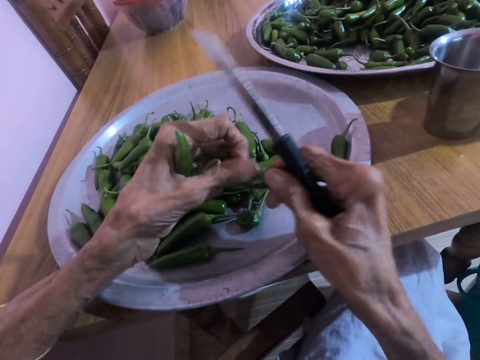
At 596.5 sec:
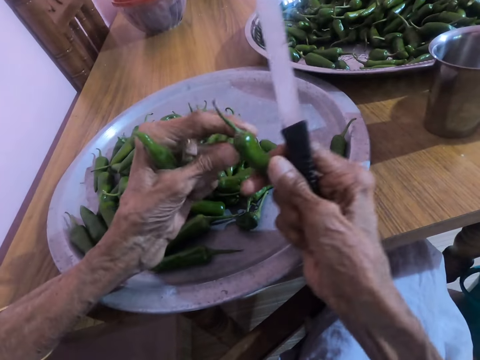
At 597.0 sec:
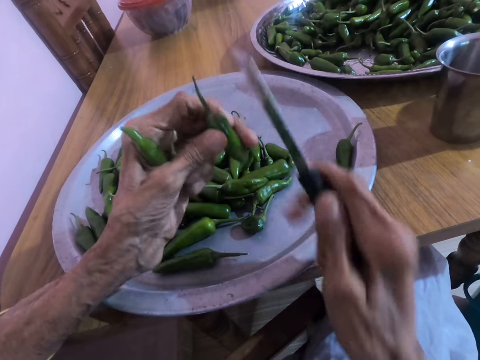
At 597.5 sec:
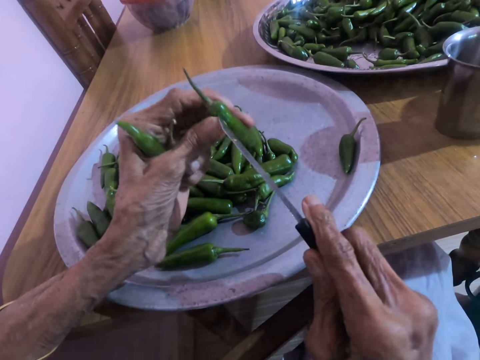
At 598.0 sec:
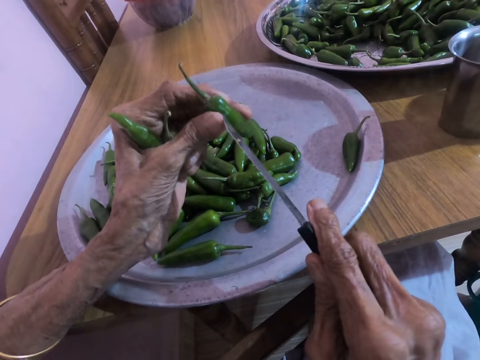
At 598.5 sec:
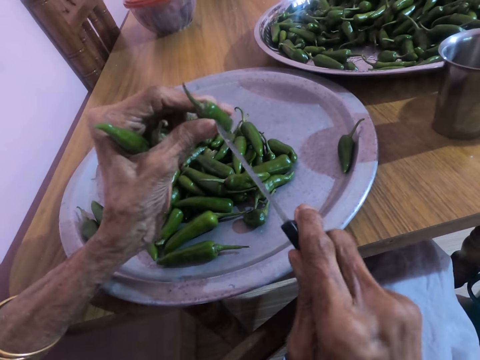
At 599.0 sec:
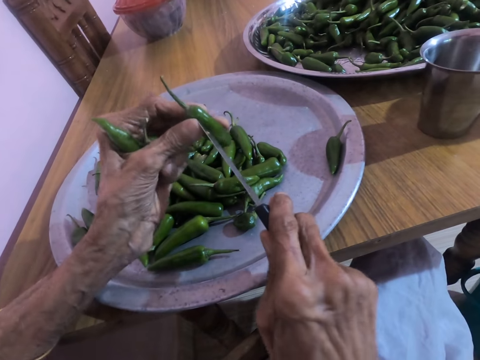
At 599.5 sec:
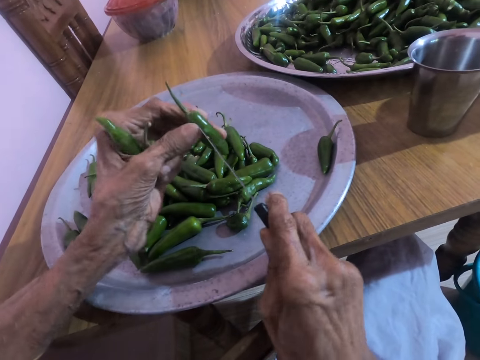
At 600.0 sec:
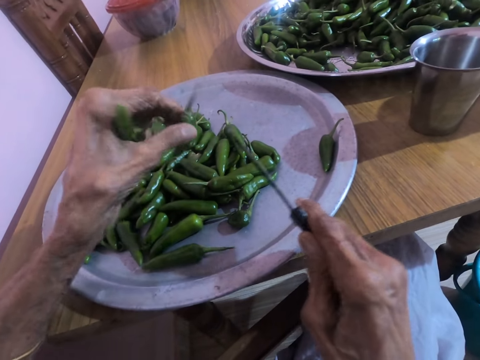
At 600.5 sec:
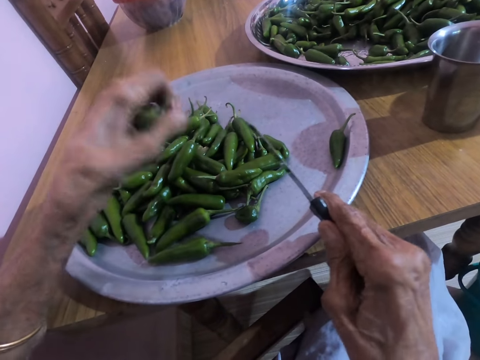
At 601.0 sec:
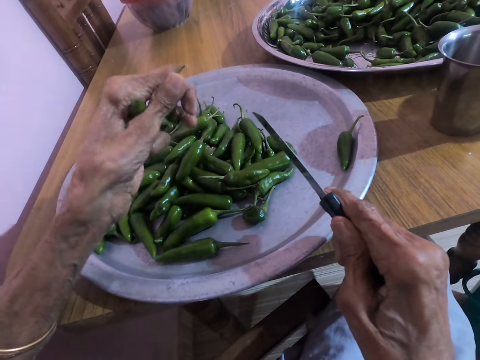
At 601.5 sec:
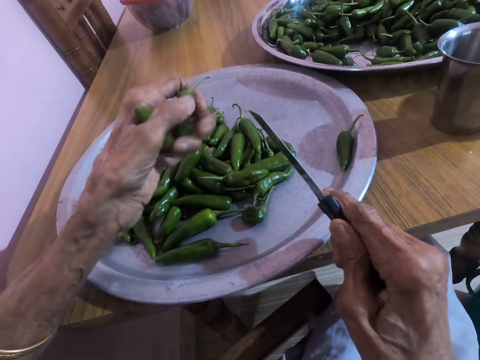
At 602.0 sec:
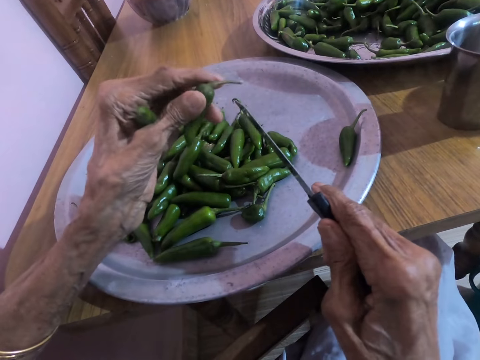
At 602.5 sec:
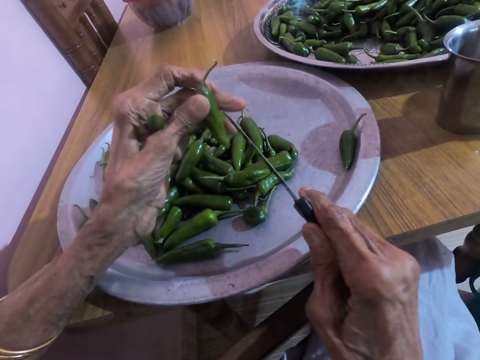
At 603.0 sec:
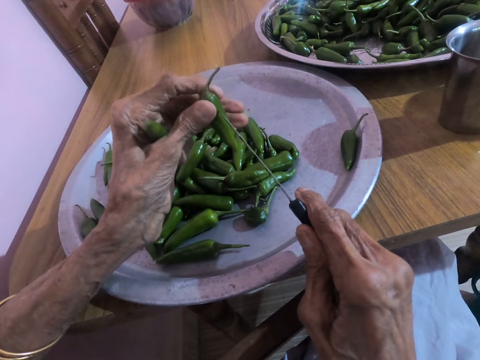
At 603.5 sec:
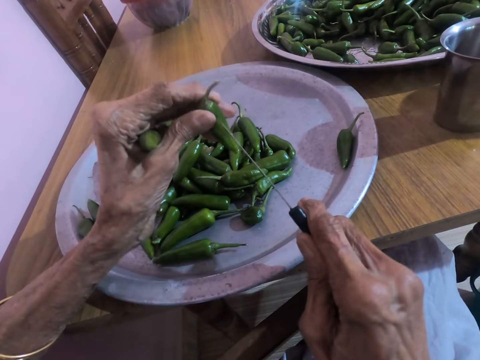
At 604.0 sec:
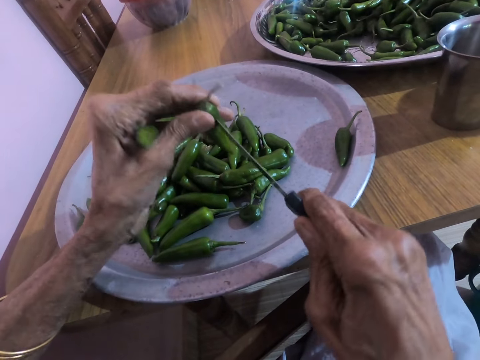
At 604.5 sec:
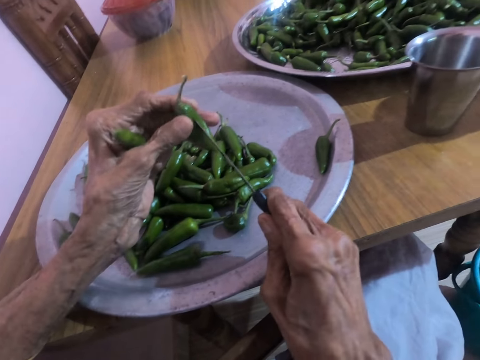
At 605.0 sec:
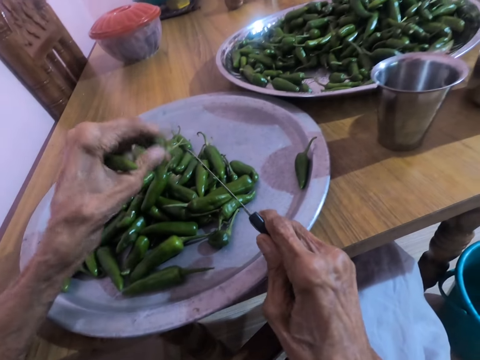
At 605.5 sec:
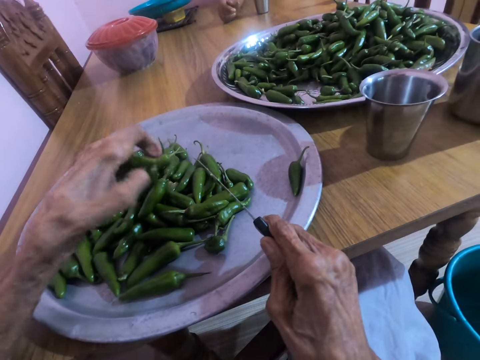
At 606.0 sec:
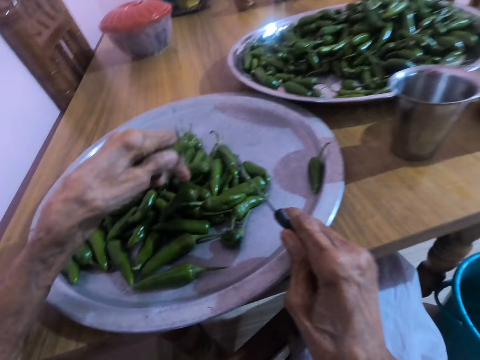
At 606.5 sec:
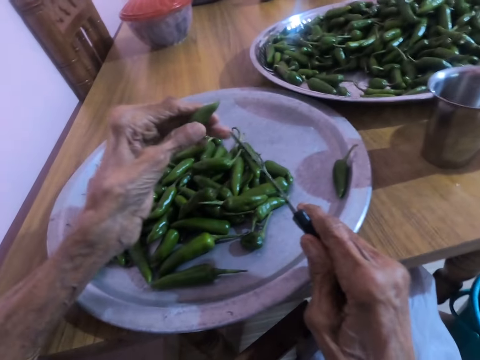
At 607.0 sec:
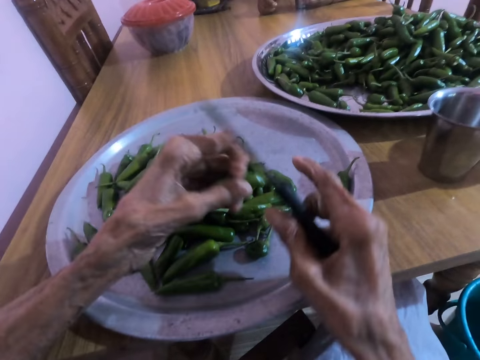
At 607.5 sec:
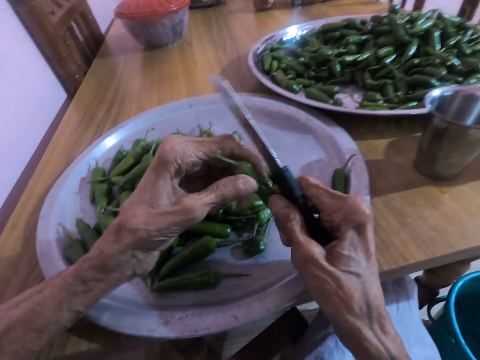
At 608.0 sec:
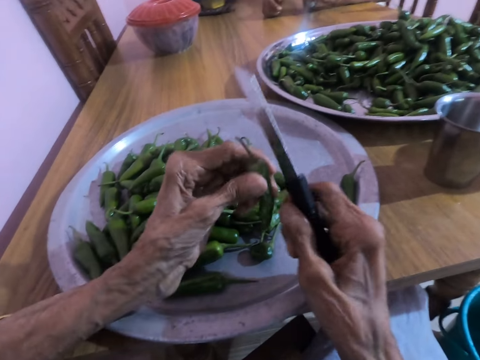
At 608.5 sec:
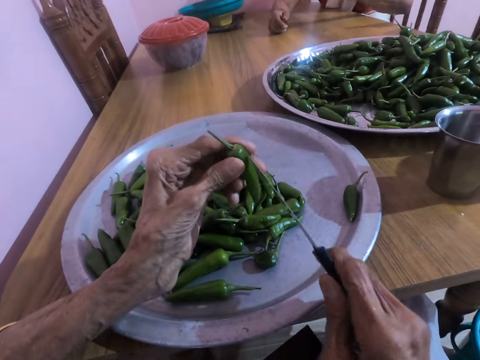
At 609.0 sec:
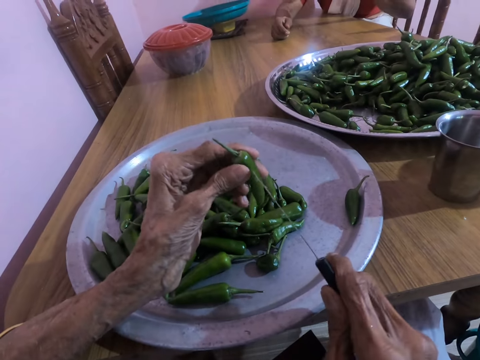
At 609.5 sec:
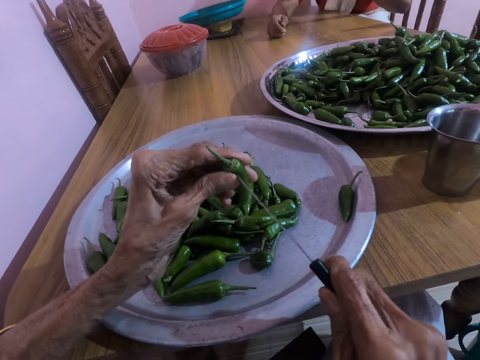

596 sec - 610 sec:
The camera wearer transfers a piece of green pepper from her left hand to her right hand. They pick one pepper in his hand. They transfer the piece of green pepper from her right hand to her left hand. They cut the piece of green pepper in her left hand with the knife in her right hand. They place the piece of green pepper on the tray on the table with her left hand. They cut a piece of green pepper in her left hand with the knife in her right hand. They place the piece of green pepper on the tray on the table with her left hand. They hold a piece of green pepper in her left hand with both hands. They remove her right hand from the piece of green pepper in both hands. They cut the piece of green pepper in her left hand with the knife in her right hand.

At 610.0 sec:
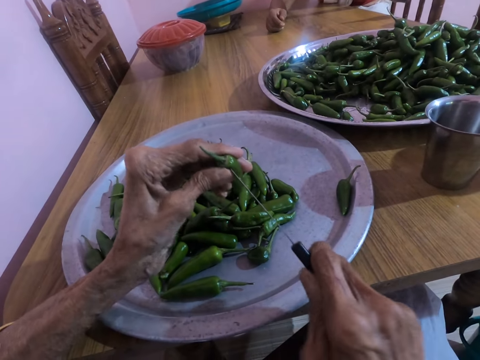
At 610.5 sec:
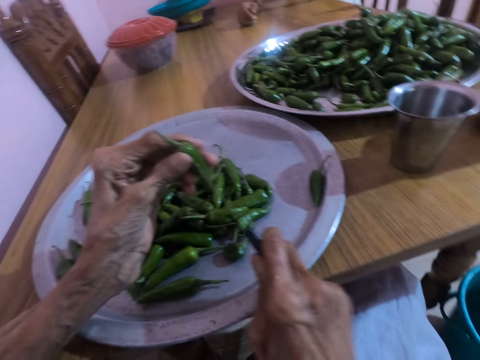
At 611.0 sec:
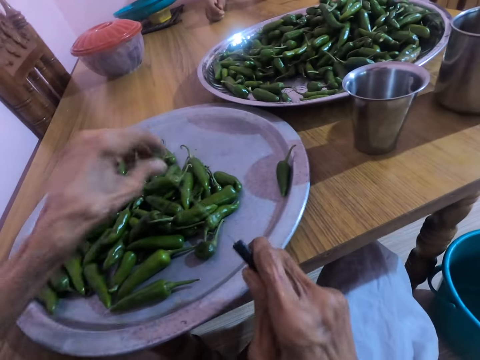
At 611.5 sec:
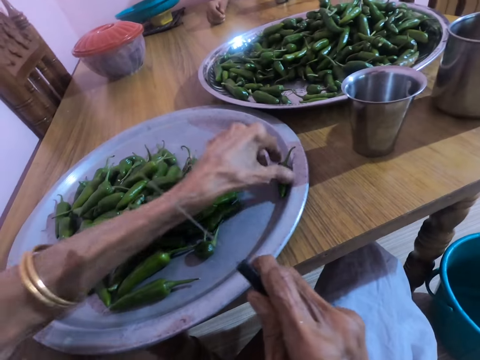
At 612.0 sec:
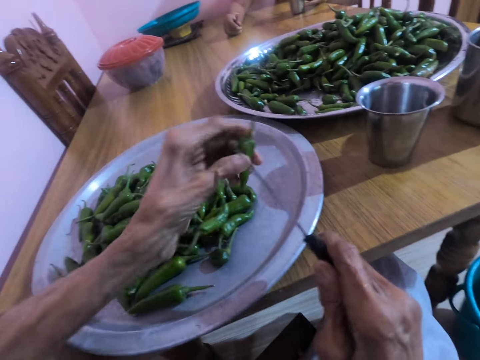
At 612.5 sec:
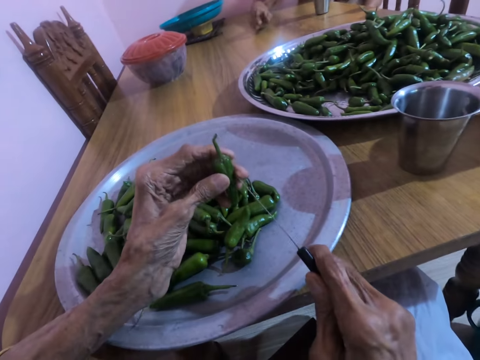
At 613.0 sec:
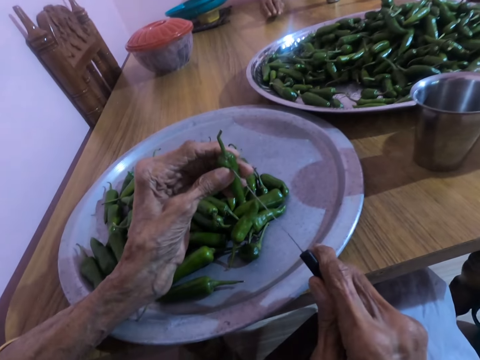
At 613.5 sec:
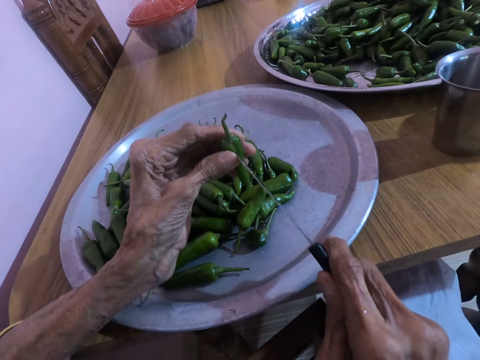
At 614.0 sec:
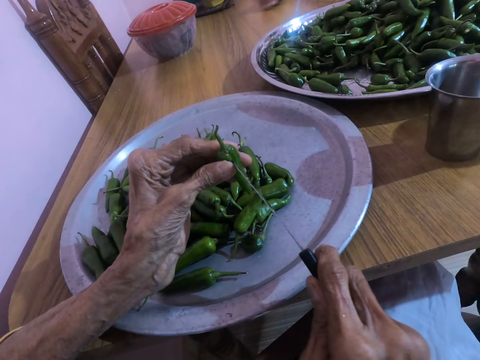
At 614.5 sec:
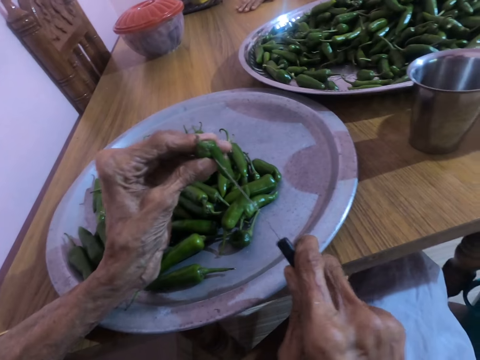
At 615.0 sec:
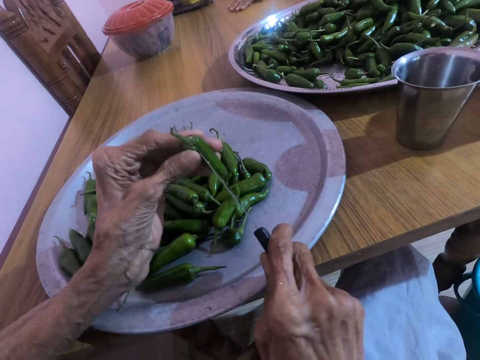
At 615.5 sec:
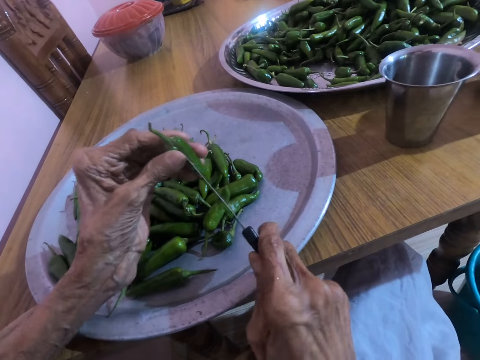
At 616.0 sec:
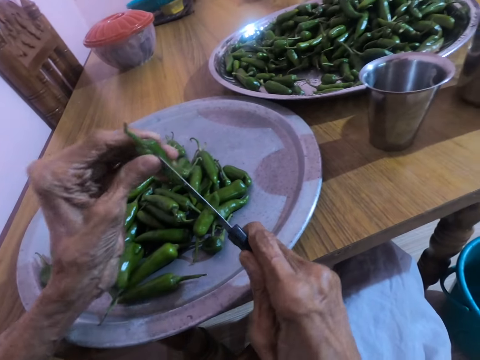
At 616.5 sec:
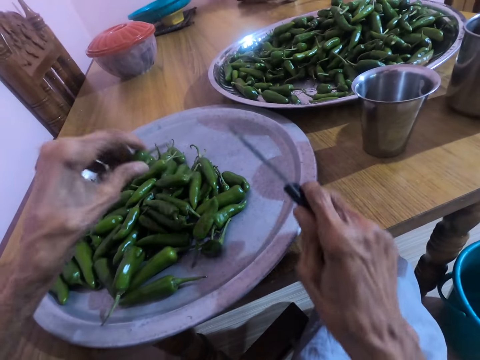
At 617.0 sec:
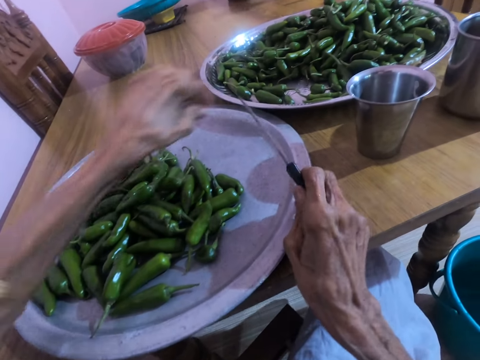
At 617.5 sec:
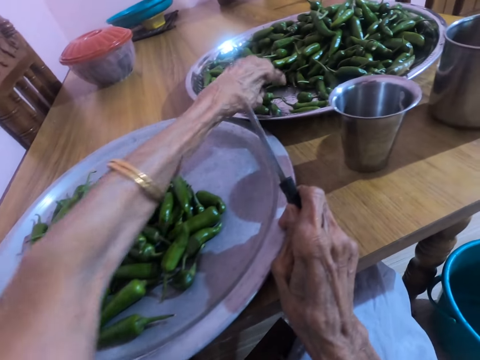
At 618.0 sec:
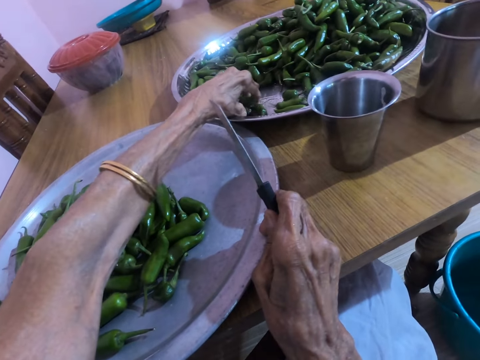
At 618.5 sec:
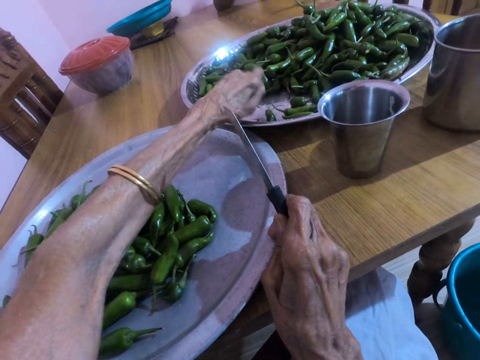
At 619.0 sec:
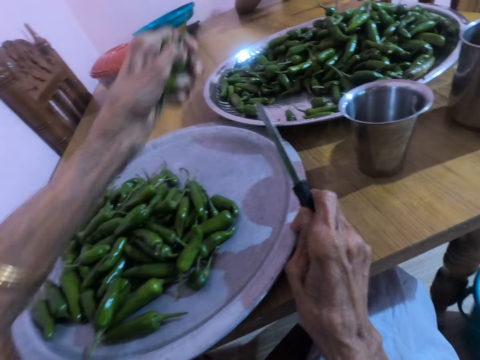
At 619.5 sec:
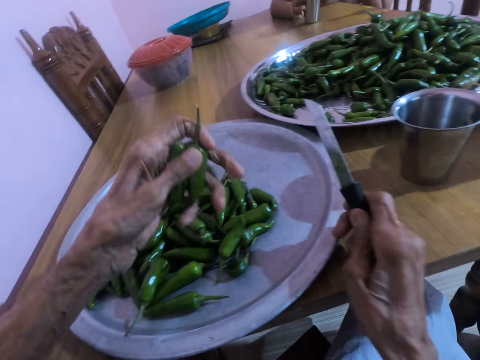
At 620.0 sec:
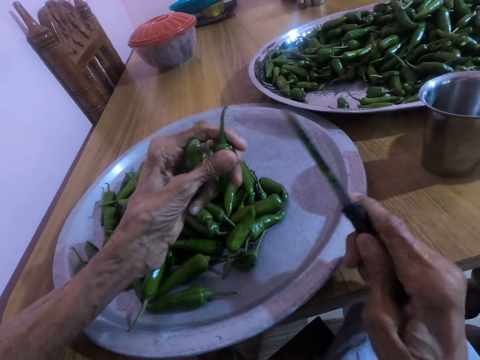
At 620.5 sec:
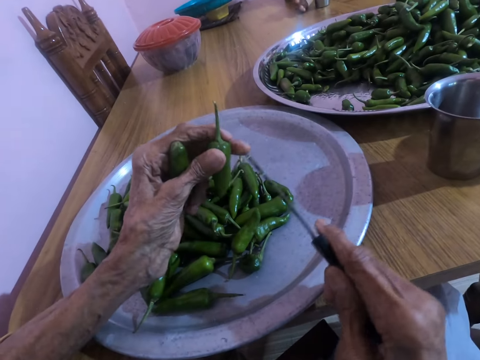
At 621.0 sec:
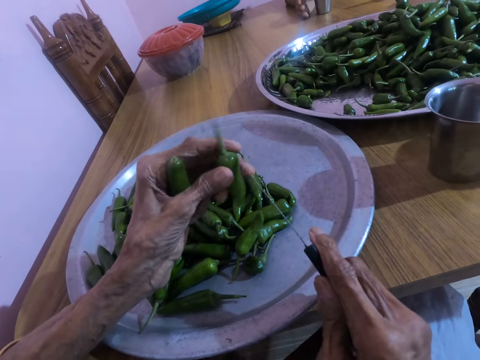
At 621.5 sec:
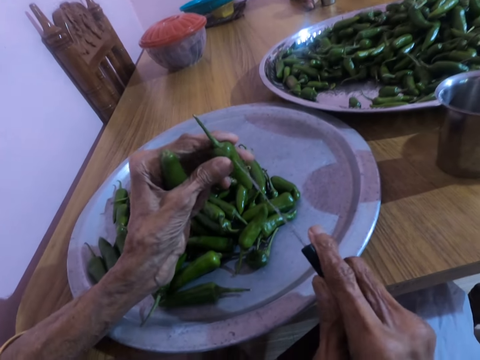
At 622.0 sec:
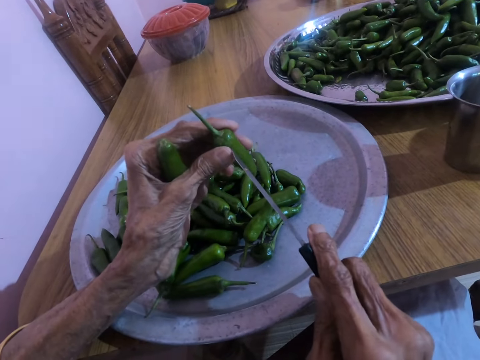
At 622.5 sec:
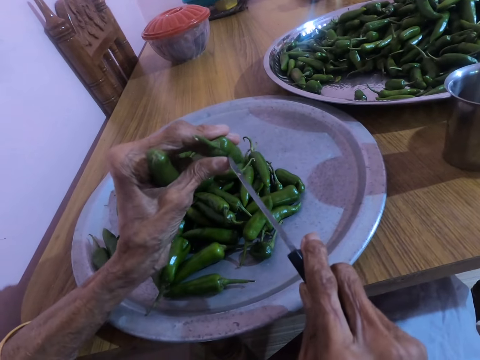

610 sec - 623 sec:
The camera wearer places the piece of green pepper on the tray on the table with her left hand. She picks the piece of green pepper from the tray on the table with her left hand. The woman removes her left hand from a stainless cup on the table. The camera wearer cuts the piece of green pepper in her left hand with the knife in her right hand. The woman removes her right hand from the table. The camera wearer places the piece of green pepper on the tray on the table with her left hand. She picks some pieces of green peppers from the stainless tray on the table with her left hand. The woman places the stainless cup on the table with her right hand. The camera wearer cuts a piece of green pepper in her left hand with the knife in her right hand.
